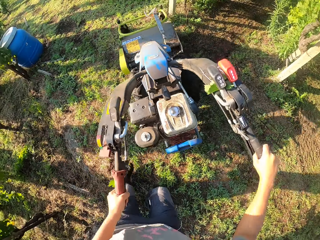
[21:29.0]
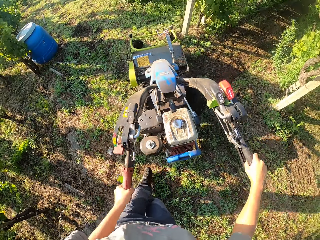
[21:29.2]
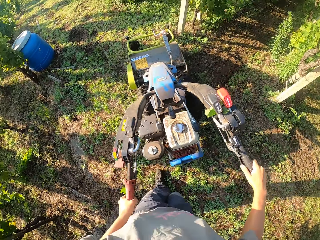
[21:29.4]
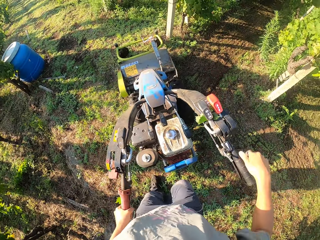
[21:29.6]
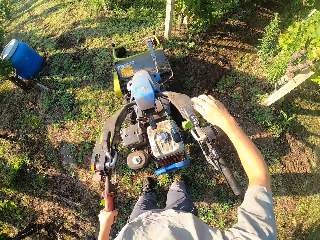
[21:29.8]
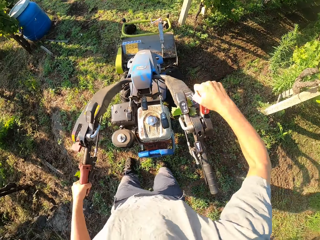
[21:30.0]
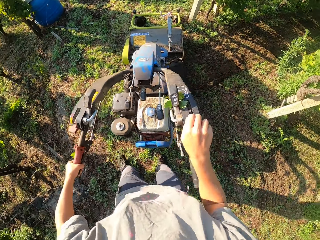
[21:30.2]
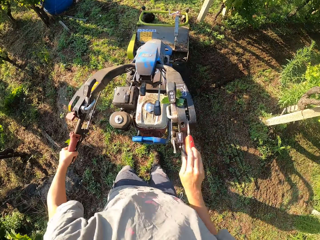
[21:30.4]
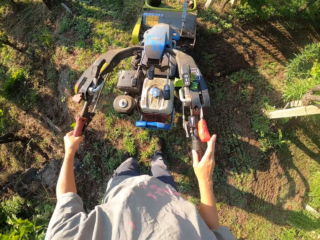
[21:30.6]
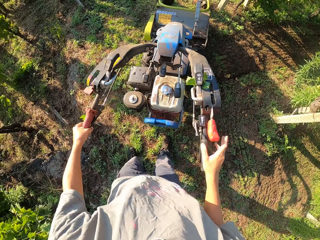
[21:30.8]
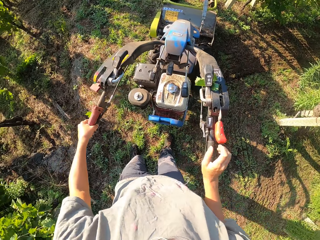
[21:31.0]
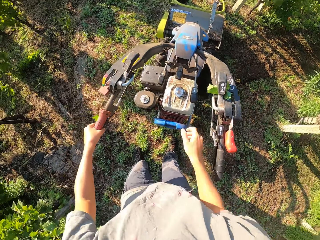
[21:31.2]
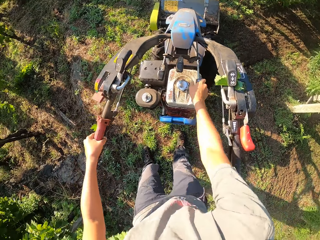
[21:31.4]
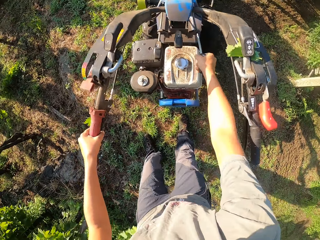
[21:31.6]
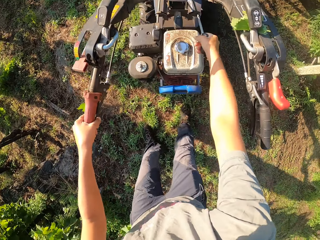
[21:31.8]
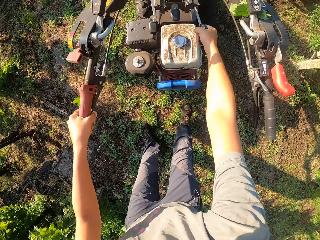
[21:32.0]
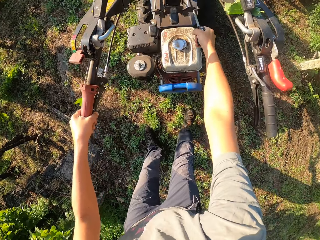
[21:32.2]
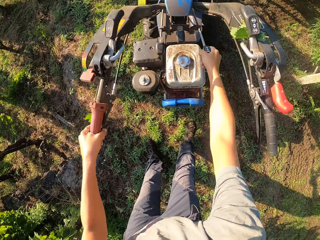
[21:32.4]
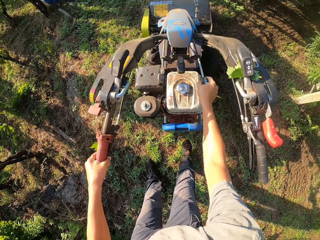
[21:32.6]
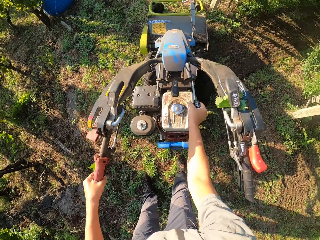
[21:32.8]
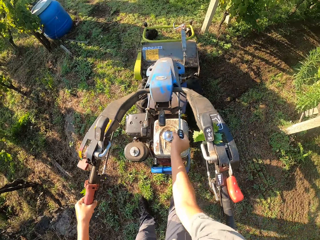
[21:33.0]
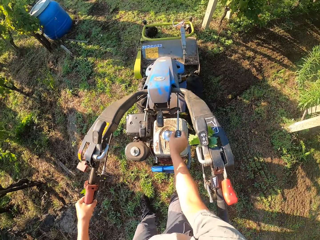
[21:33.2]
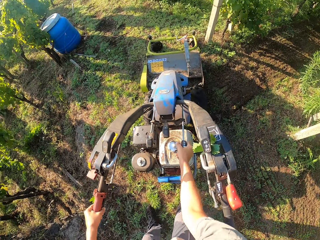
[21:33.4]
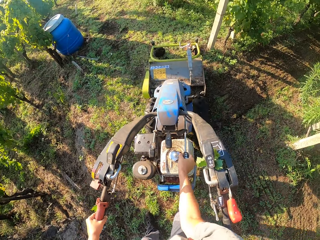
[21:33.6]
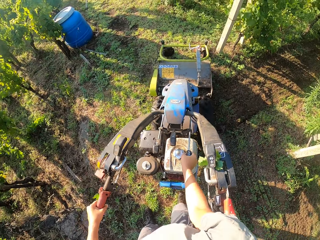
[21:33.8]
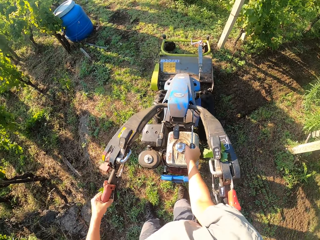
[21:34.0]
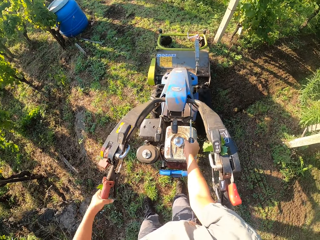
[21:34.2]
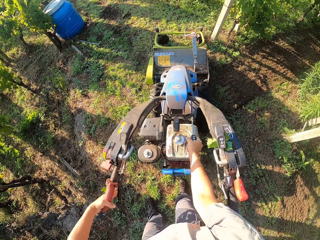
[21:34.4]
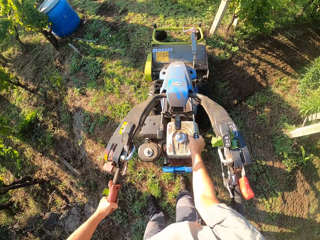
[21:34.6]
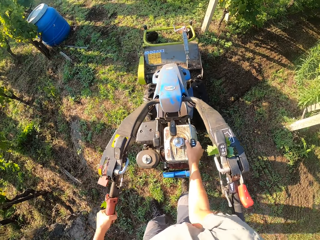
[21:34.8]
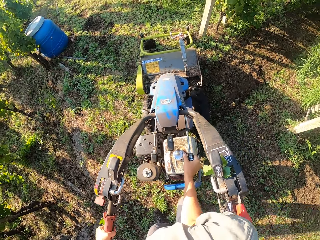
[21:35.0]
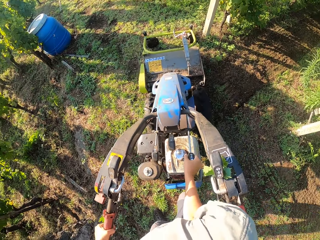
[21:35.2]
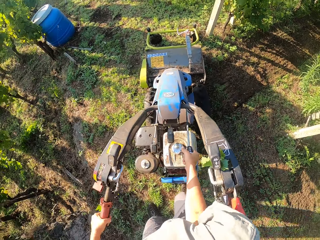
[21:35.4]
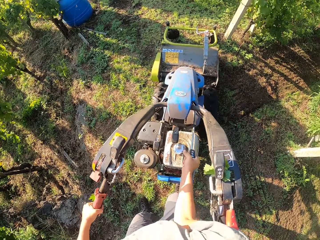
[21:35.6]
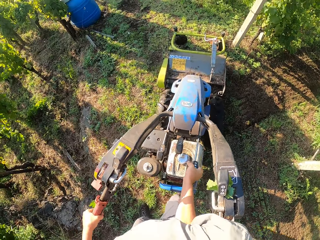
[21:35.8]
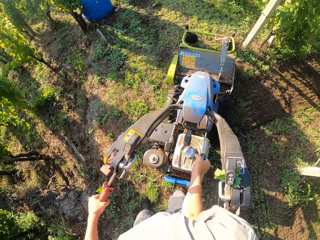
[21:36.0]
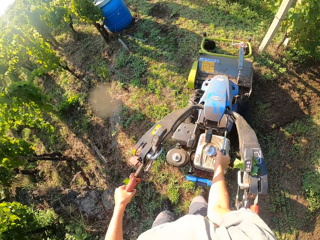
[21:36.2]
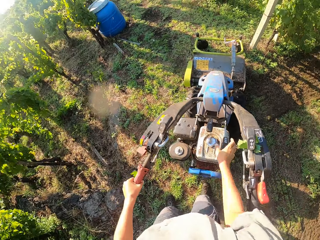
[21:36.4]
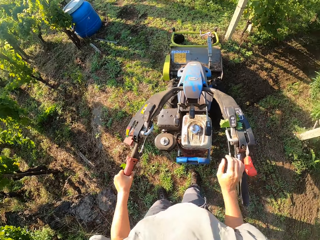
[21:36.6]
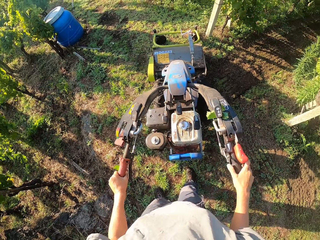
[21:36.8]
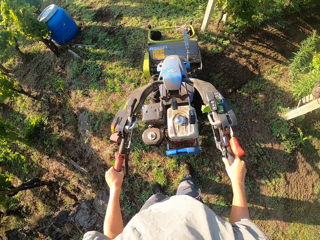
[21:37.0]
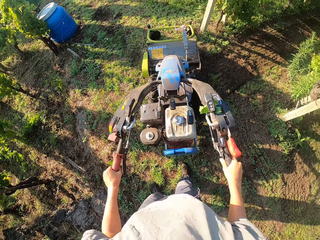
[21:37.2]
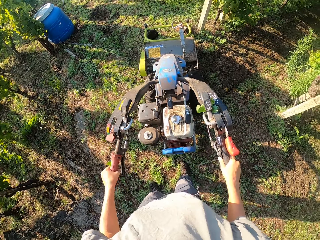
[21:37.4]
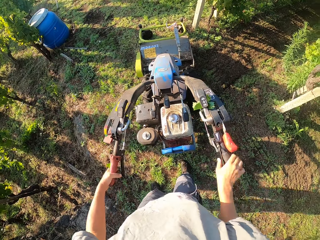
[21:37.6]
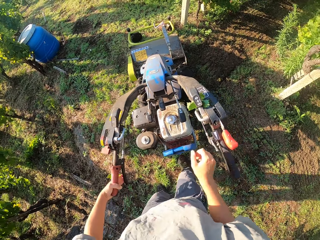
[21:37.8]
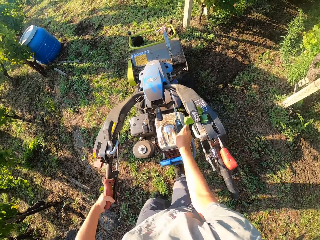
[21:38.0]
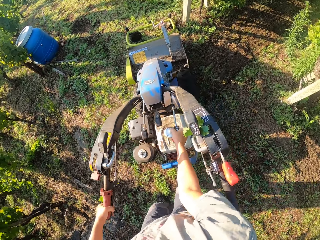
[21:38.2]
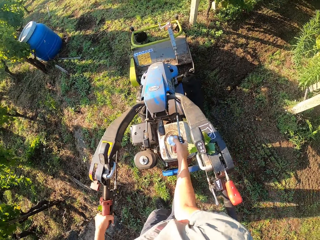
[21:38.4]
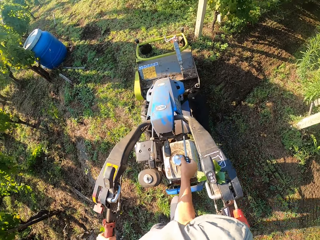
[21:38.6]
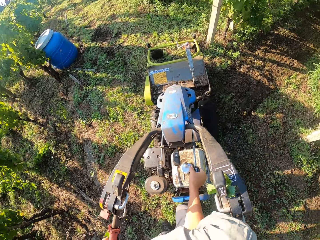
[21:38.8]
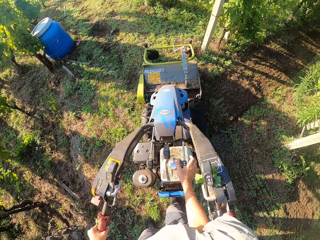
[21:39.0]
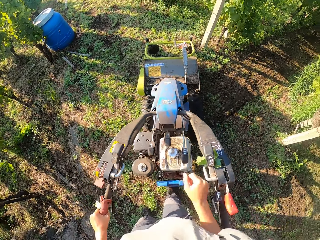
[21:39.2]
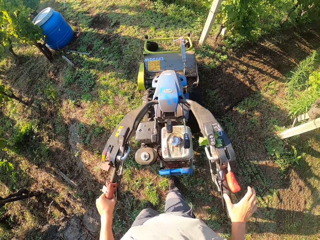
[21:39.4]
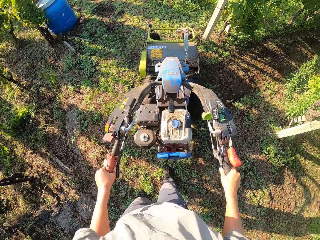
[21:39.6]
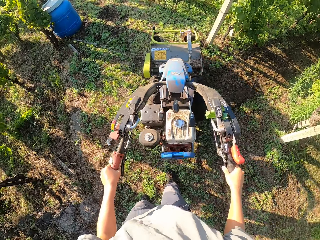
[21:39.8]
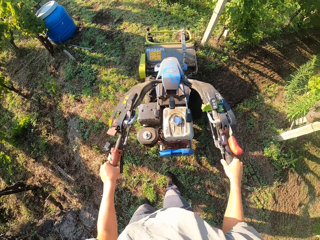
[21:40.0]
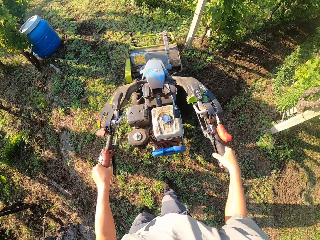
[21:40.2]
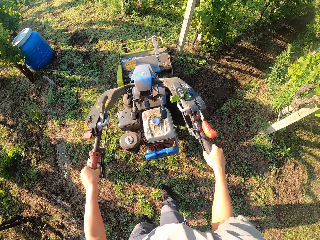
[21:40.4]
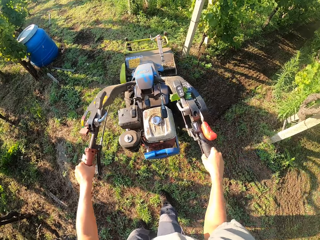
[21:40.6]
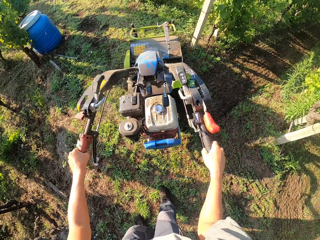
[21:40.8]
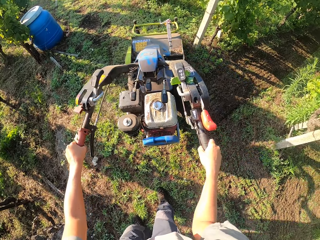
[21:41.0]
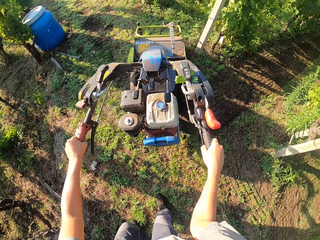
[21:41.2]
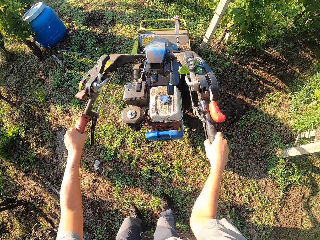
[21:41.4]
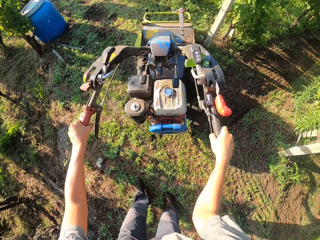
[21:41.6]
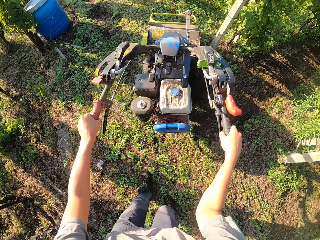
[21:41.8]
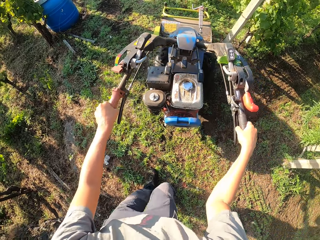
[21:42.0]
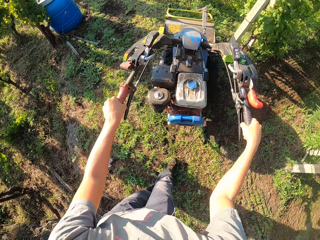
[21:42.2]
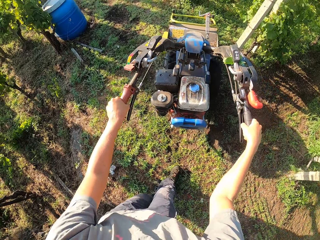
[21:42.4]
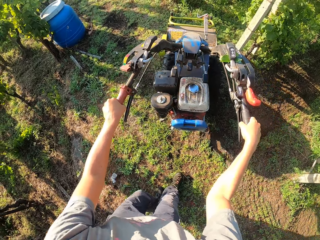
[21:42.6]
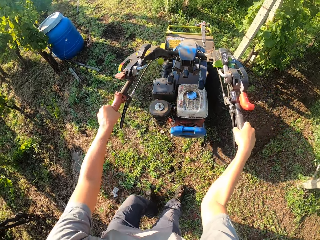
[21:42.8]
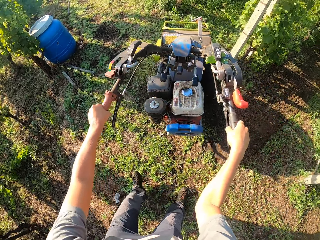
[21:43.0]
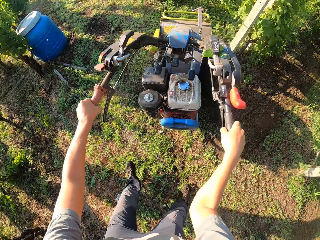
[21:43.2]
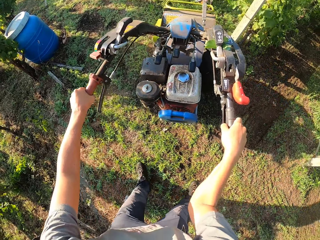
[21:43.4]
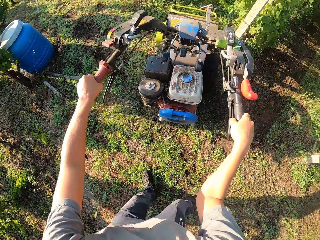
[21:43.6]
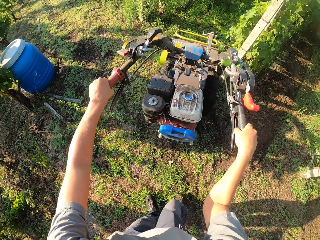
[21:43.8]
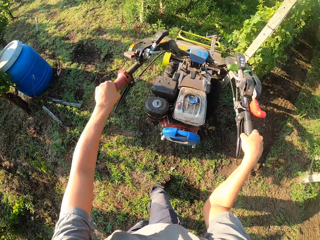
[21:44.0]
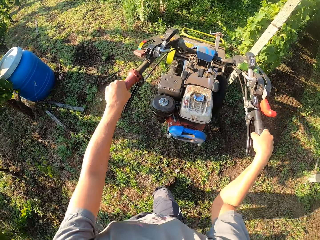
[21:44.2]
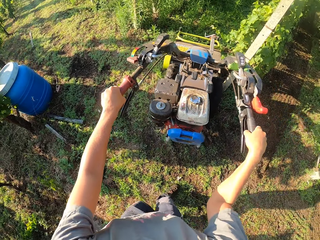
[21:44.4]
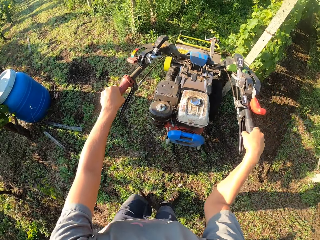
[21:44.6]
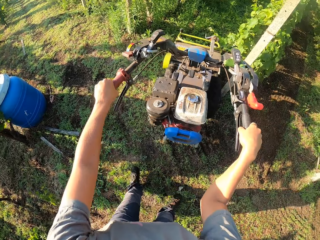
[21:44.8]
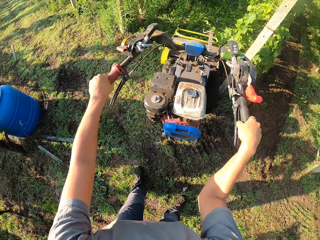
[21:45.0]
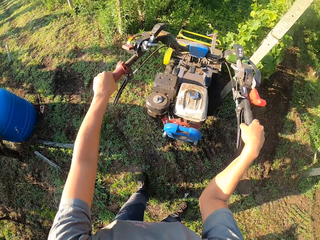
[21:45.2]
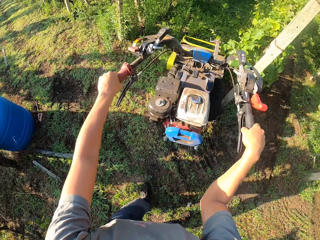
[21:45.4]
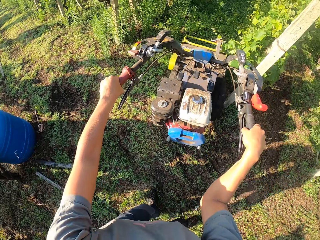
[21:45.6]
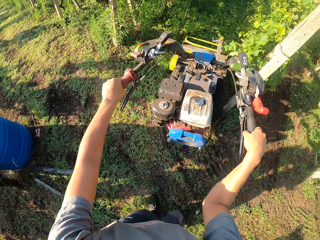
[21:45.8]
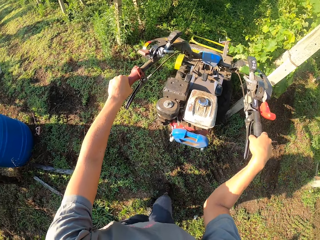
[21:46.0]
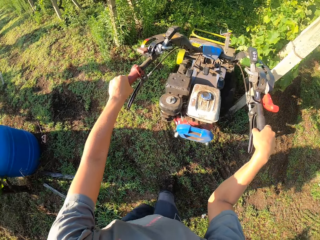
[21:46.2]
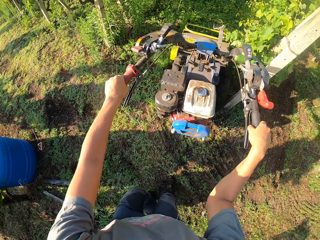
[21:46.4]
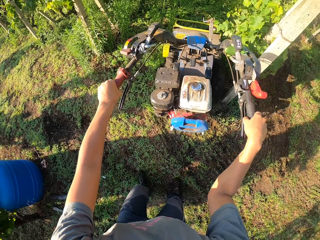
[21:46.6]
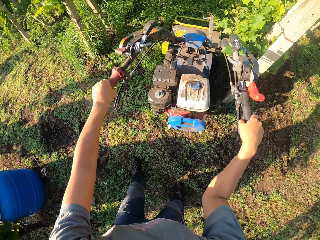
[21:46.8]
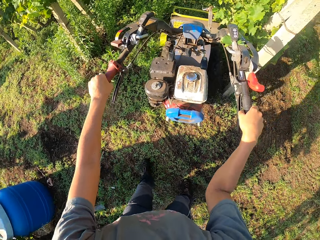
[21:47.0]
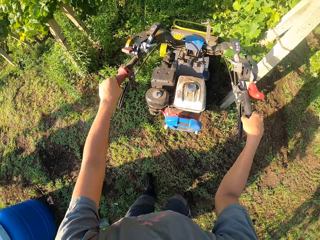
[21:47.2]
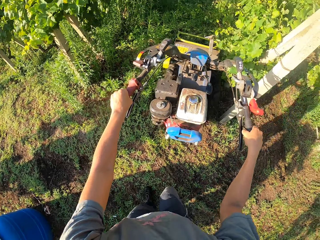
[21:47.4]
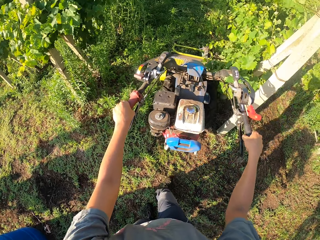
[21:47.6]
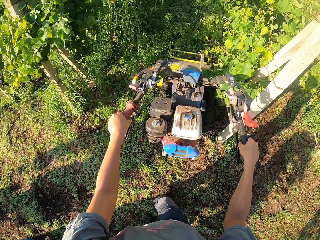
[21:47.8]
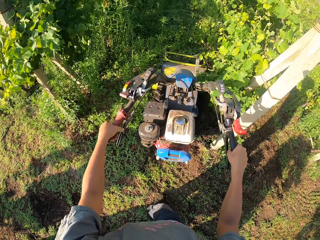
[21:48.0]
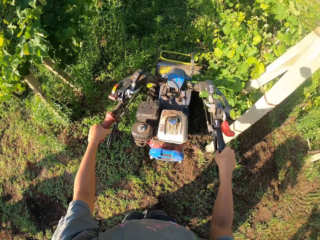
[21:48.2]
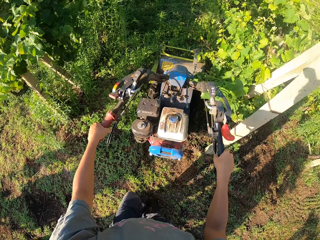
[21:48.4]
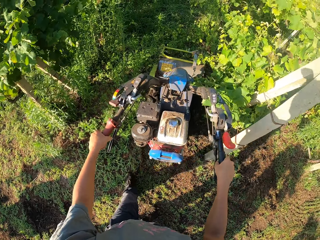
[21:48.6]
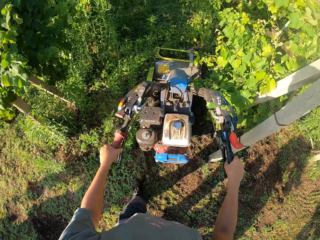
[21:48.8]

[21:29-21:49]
The camera wearer stops moving the brush mower. He adjusts the levers on the brush mower with his right hand. He sets the lawn mower on forward. He continues cutting the grasses on the farm with the brush mower. He walks forward with the lawn mower. He turns to the right.

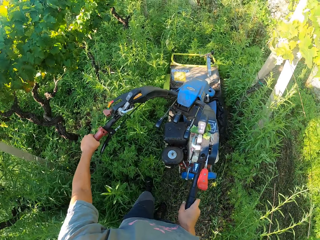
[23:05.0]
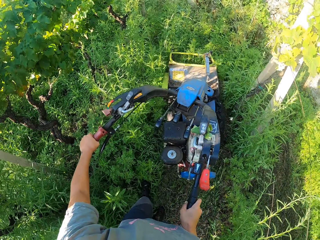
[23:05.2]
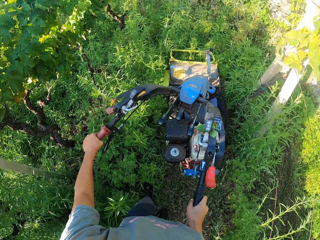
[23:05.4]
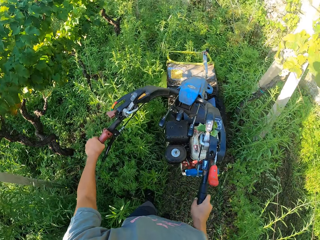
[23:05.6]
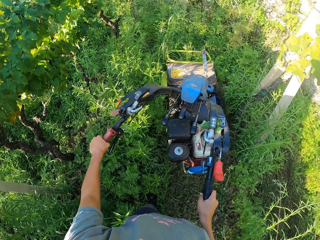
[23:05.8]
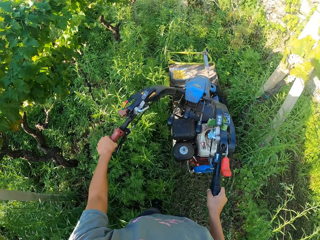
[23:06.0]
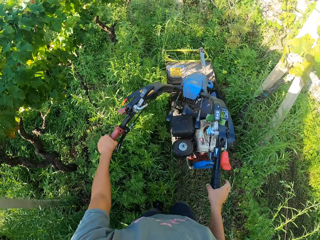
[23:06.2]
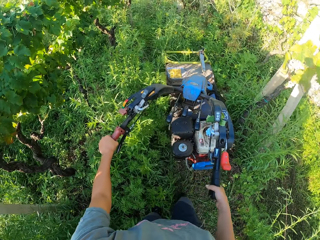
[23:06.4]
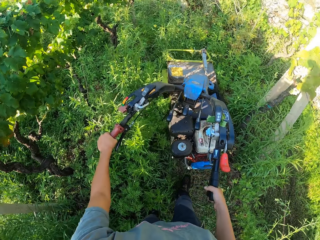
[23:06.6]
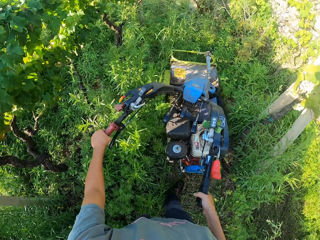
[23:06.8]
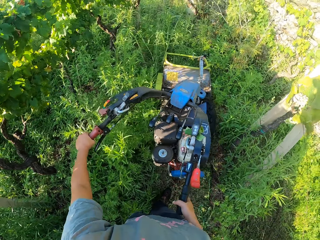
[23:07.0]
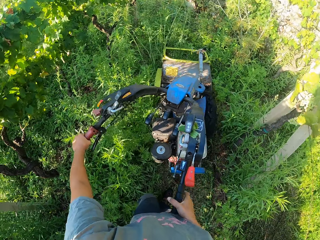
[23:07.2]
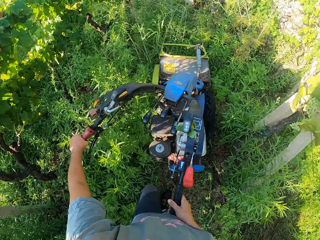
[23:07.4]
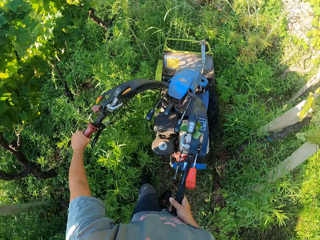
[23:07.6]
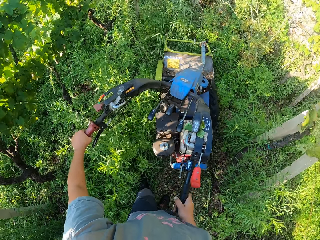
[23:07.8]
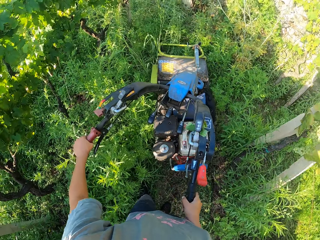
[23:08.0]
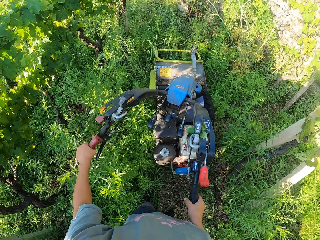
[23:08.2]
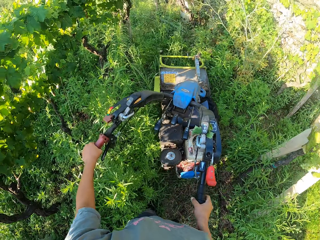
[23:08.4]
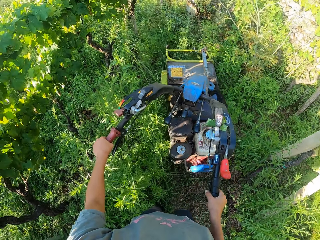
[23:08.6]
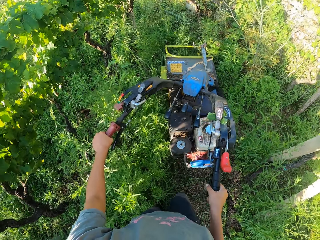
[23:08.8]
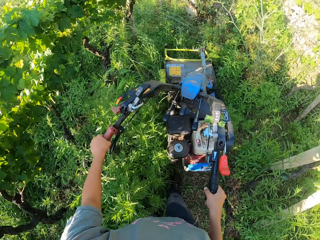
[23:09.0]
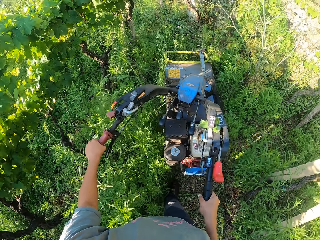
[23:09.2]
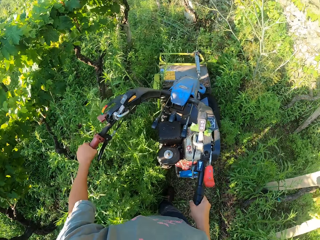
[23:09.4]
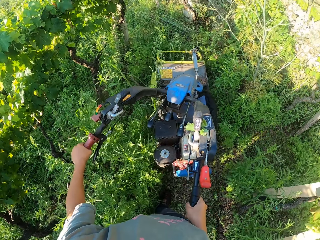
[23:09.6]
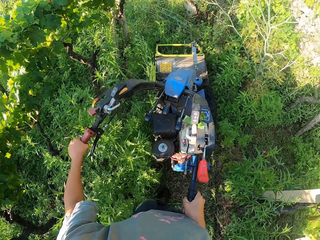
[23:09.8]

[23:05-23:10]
The camera wearer changes the position of his right hand.
